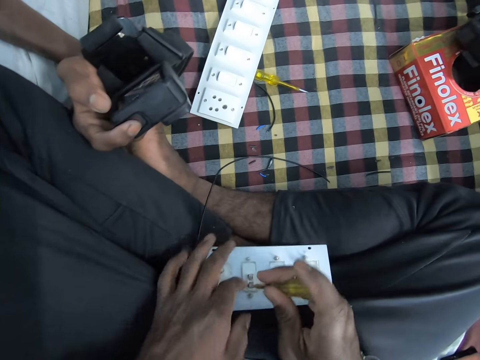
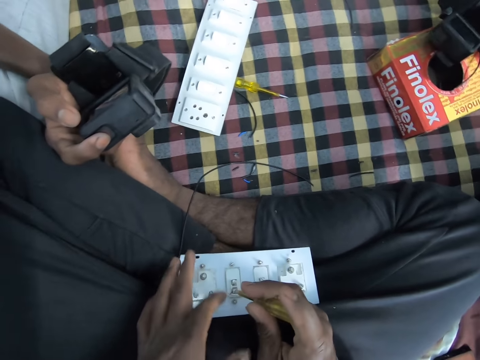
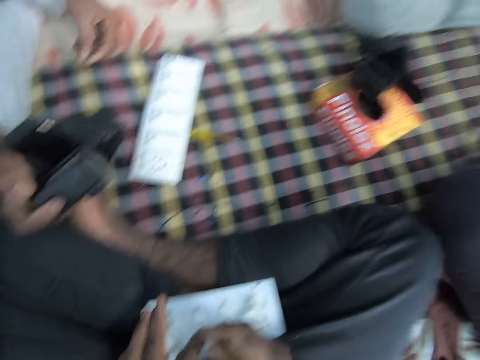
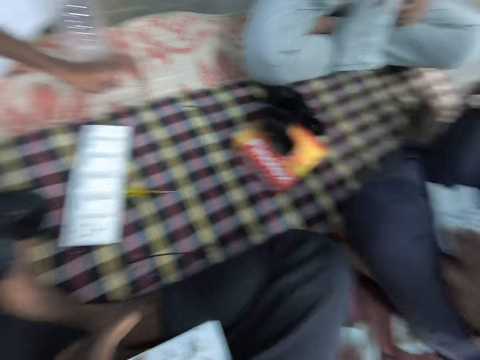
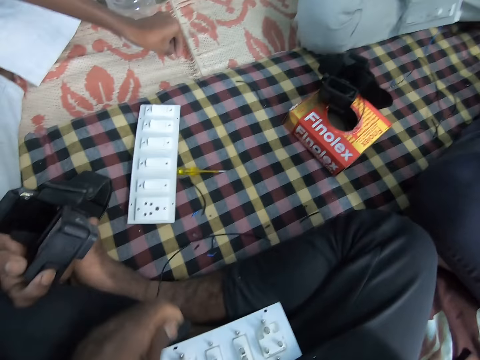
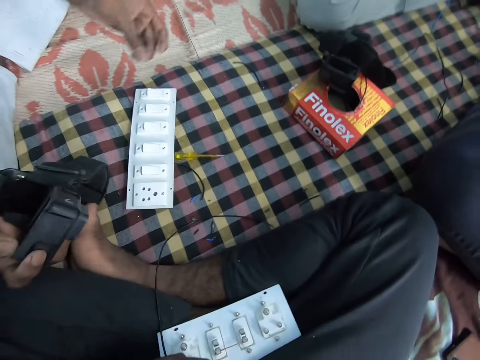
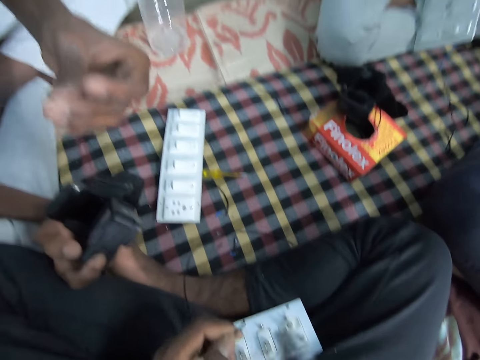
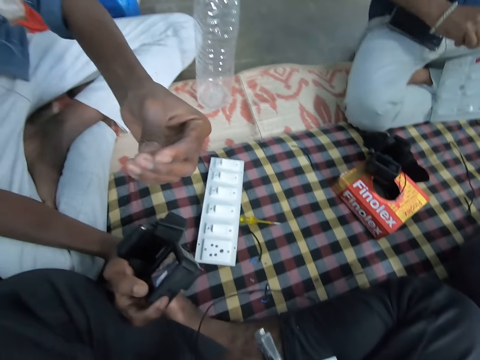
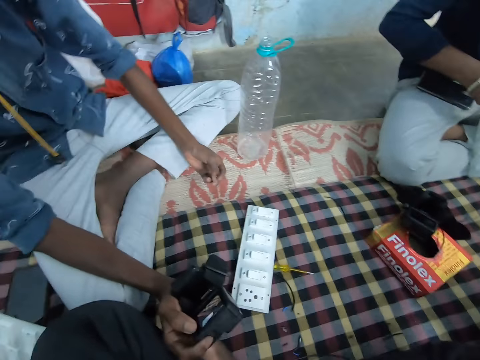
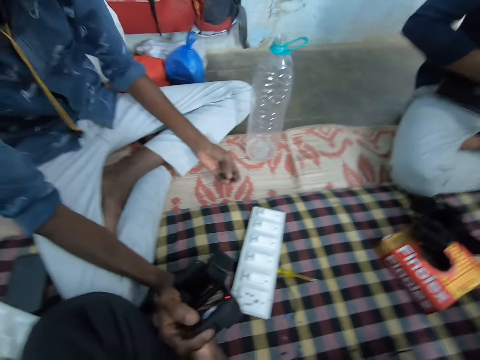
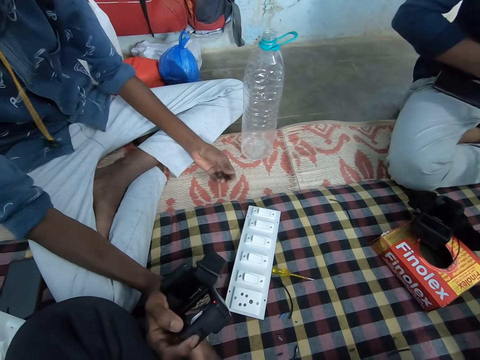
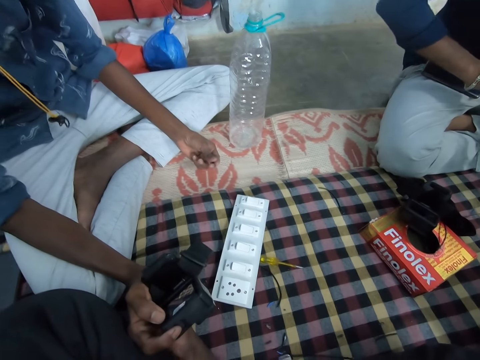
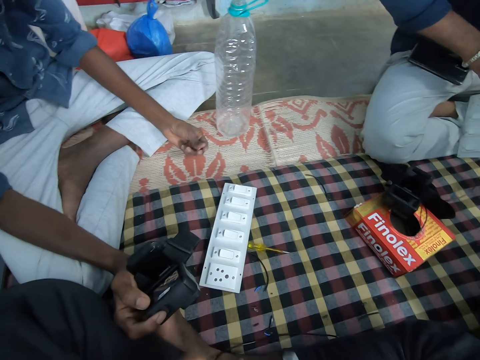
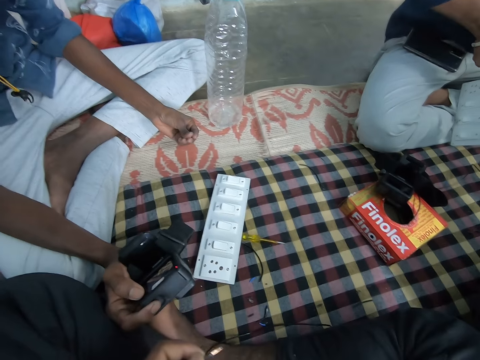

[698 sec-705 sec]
The camera wearer presses a cable with a finger. They look around. A man picks the wire from the mat with his left hand. The camera wearer holds the cable. They hold pliers. The man holds a camera. The camera wearer looks at a plug socket.

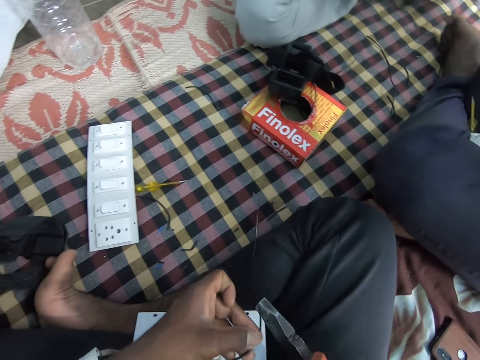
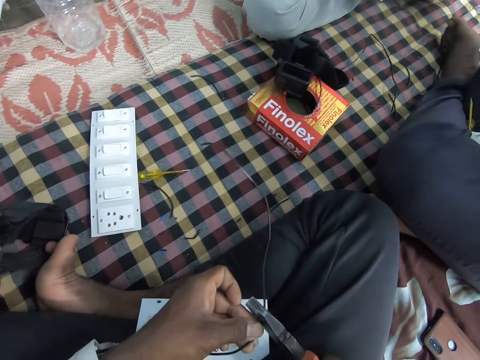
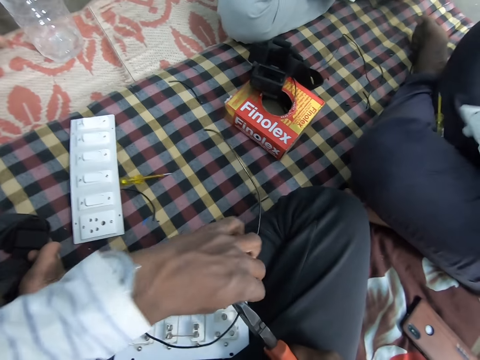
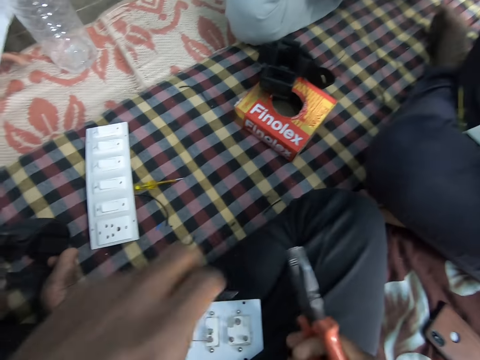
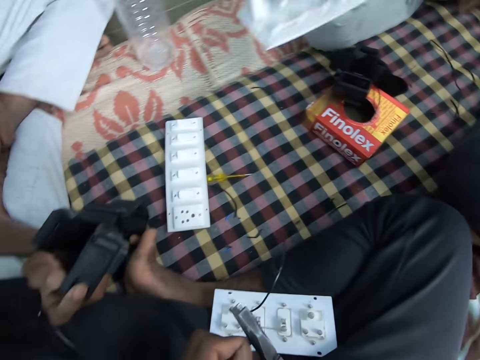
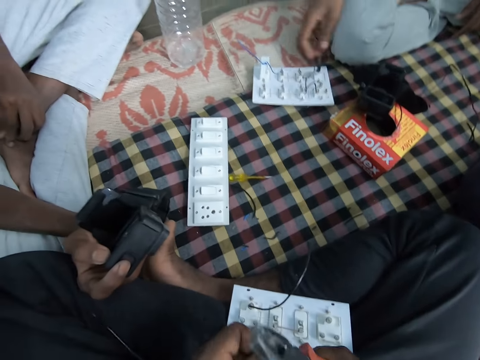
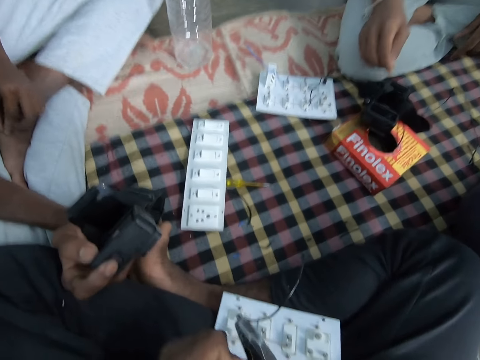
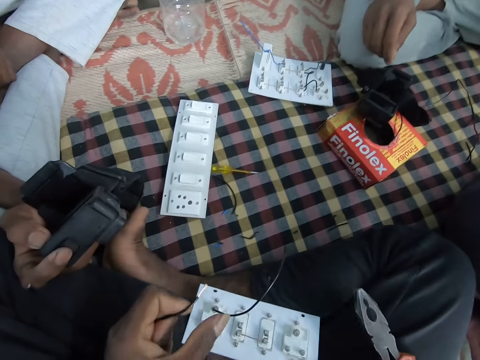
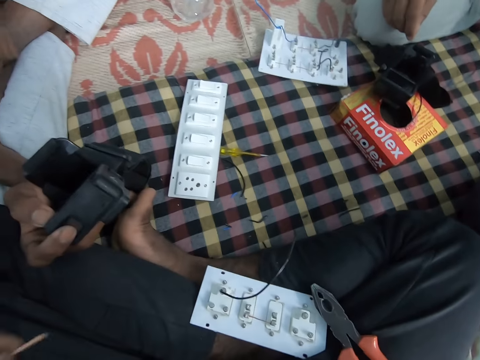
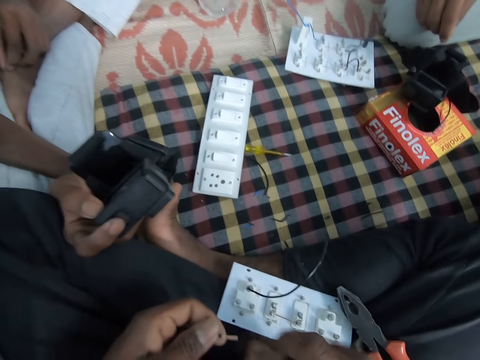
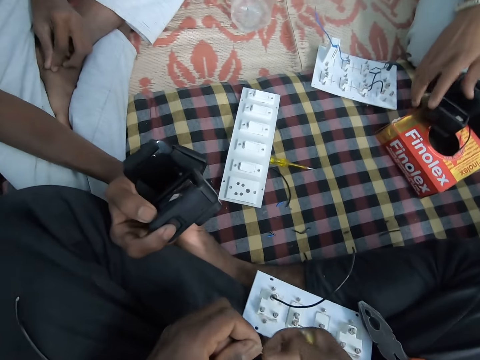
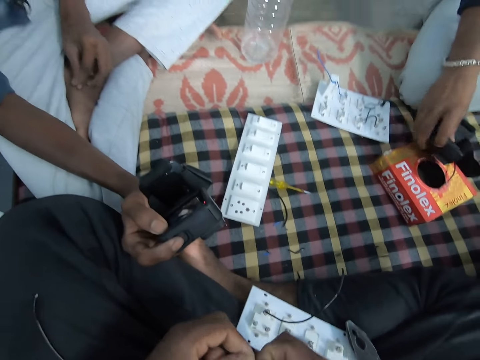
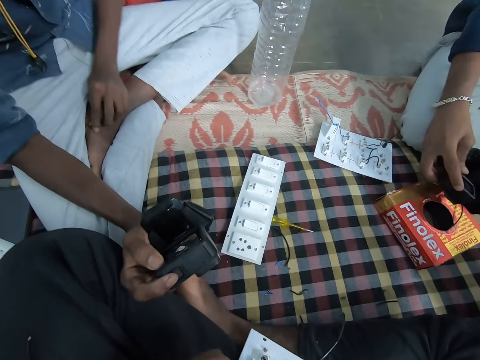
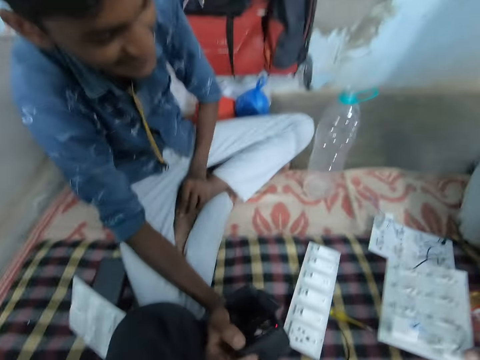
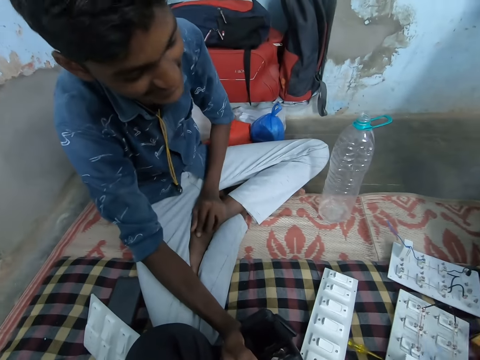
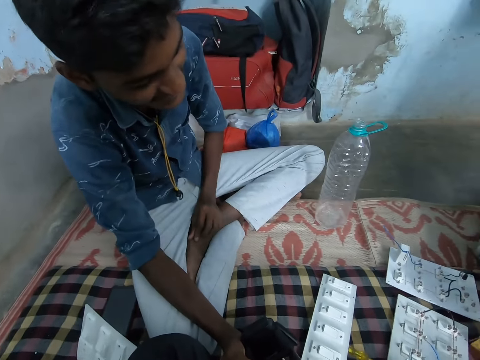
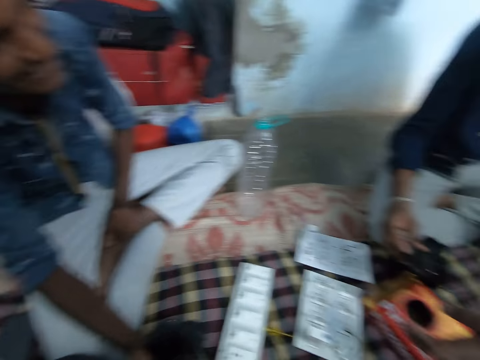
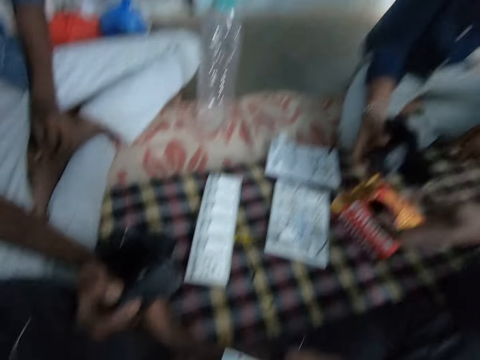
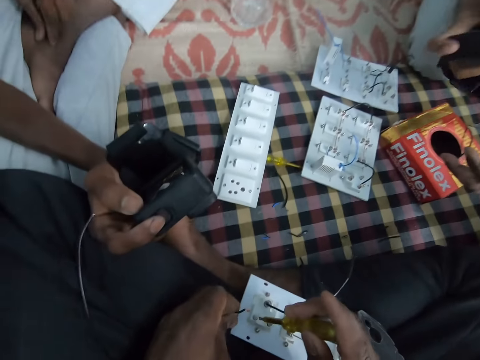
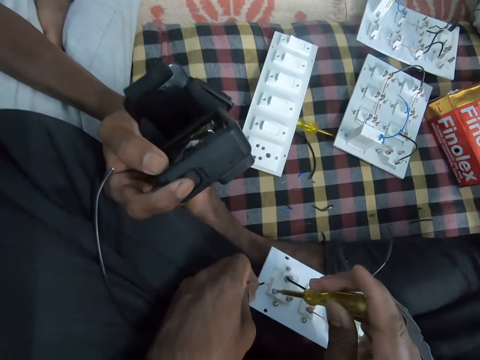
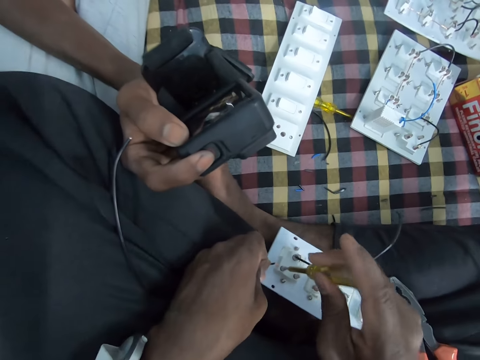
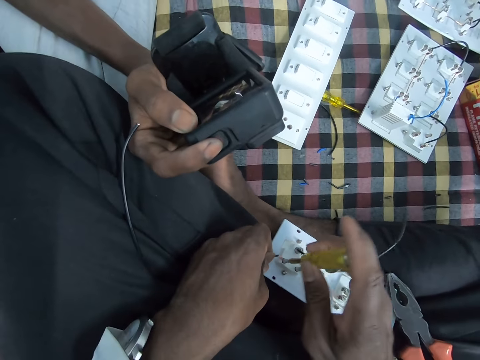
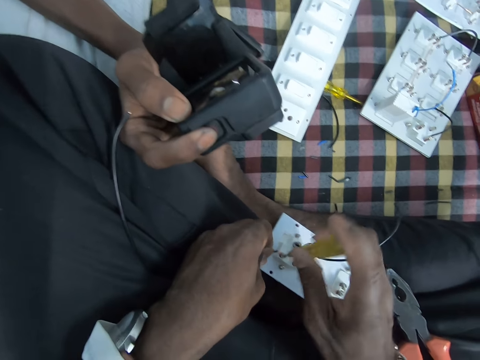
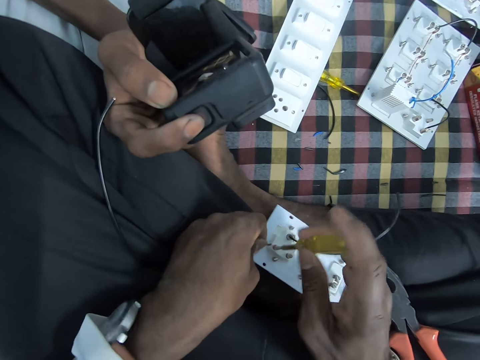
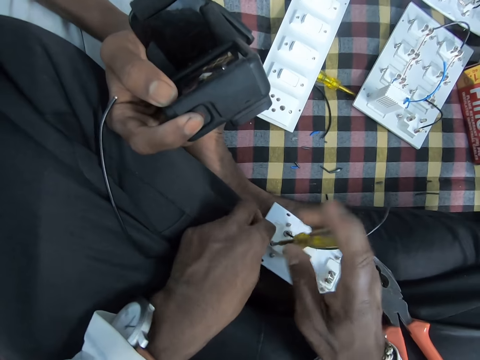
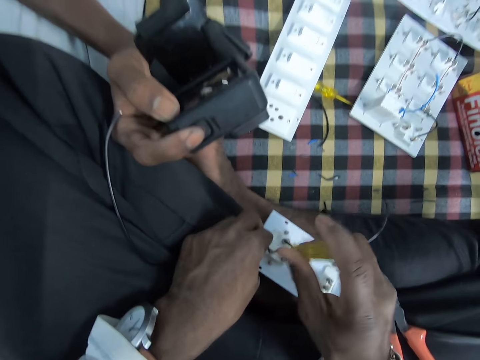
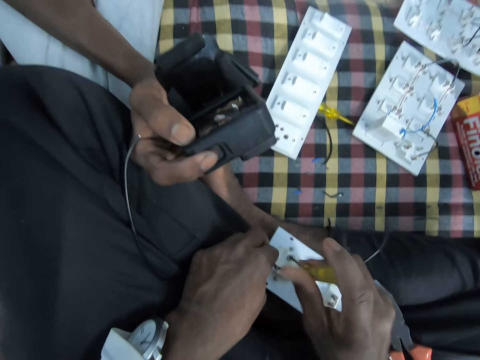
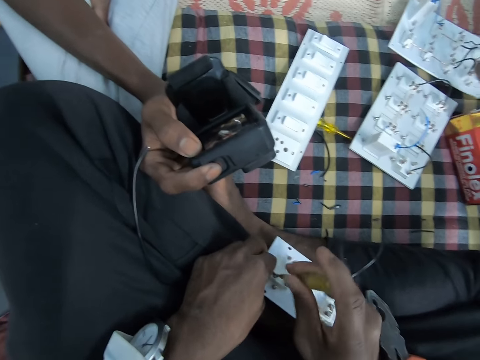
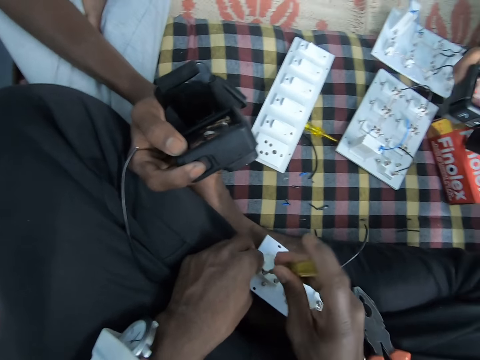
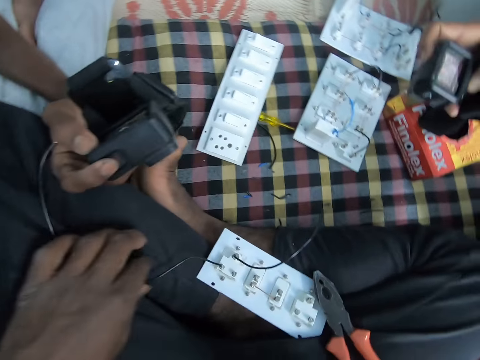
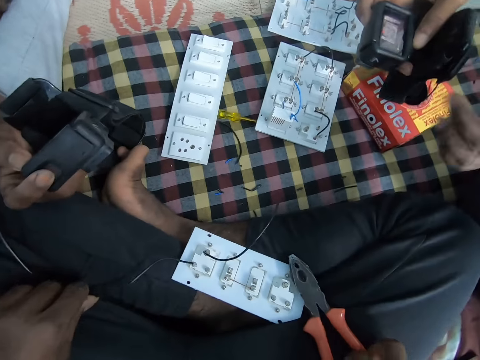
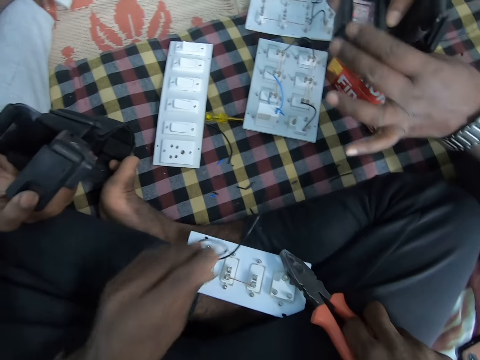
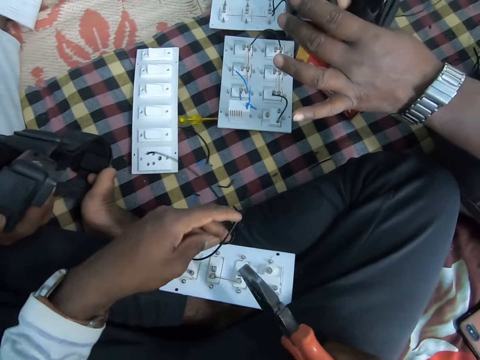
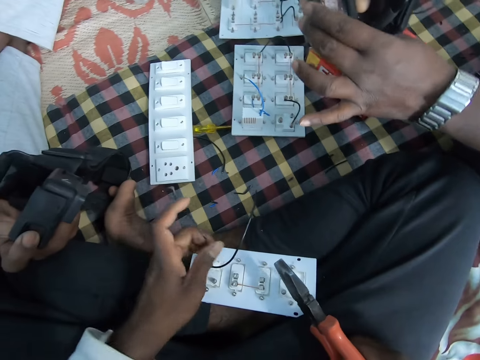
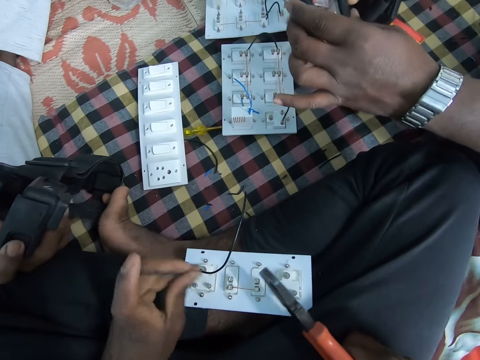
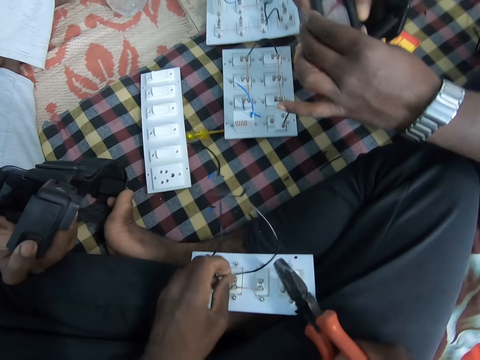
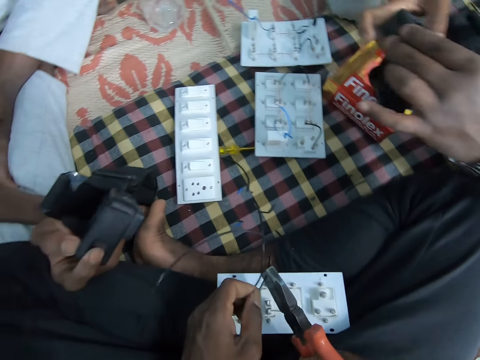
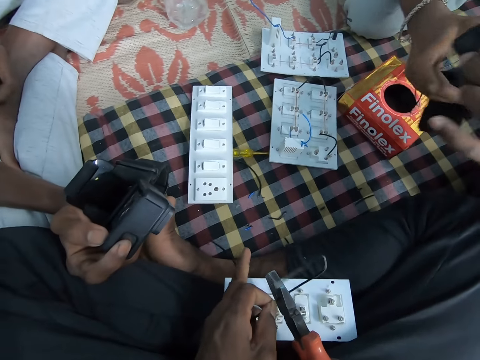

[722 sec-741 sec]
The camera wearer cuts the wire or cable in his left hand with the pair of pliers with his right hand. He holds the pliers. A man drops the extension board or plug socket on the mat with his right hand. The camera wearer strips the wire in his left hand with the pair of pliers with his right hand. He drops the pair of pliers on his lap with his right hand. He holds the cable. He twists the wire in his left hand with his right hand. The man picks the head camera from the carton with his right hand. The camera wearer converses with another man. A third man drops the extension board on the mat with his right hand. The camera wearer looks at the second man. He converses with the second man. He looks at the plug sockets on the mat. He holds a screwdriver. He tightens the screw of the extension board on his lap with the screwdriver in his right hand. He loosens the screw. He puts the cable under the screw. The third man holds the head camera with both hands. The camera wearer moves a hand. He looks at the plug socket. He holds the wire with his left hand. He picks up the pair of pliers from his lap with his right hand. He interacts with the three men. The third man operates the head camera with both hands. The camera wearer turns the cable.
